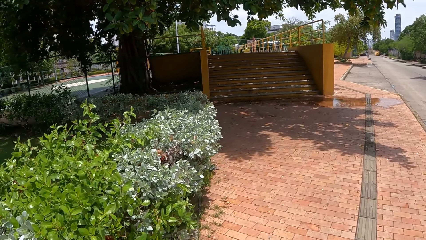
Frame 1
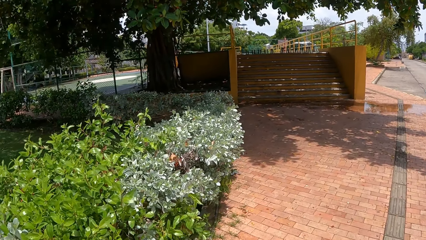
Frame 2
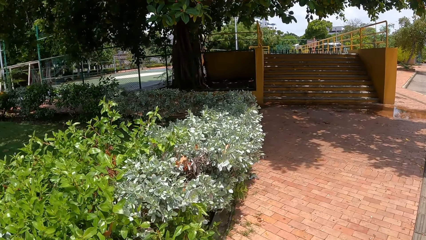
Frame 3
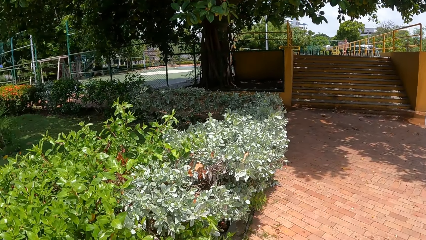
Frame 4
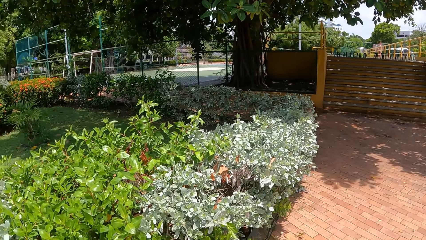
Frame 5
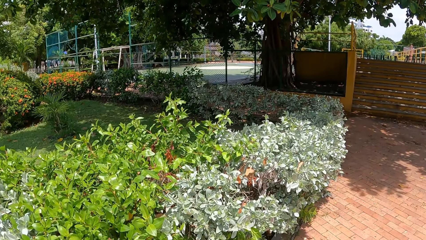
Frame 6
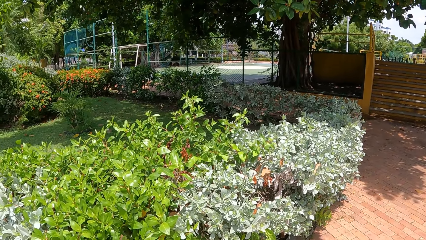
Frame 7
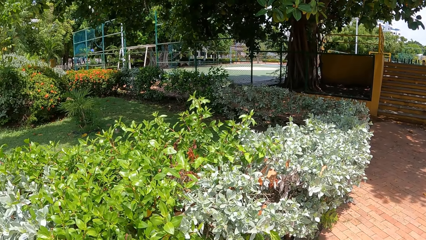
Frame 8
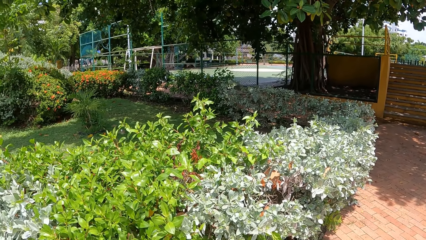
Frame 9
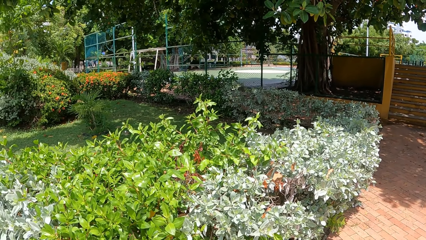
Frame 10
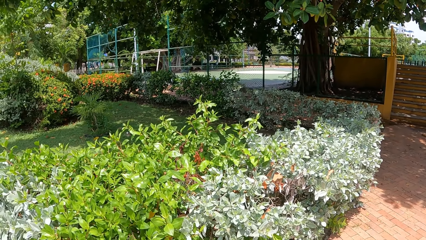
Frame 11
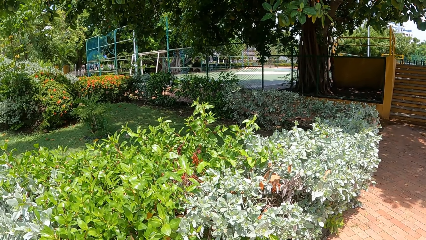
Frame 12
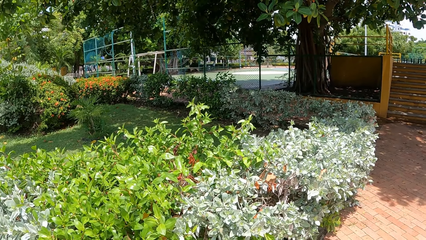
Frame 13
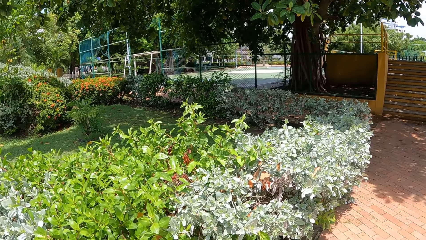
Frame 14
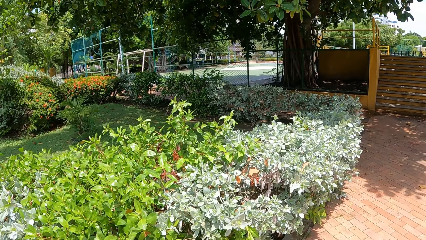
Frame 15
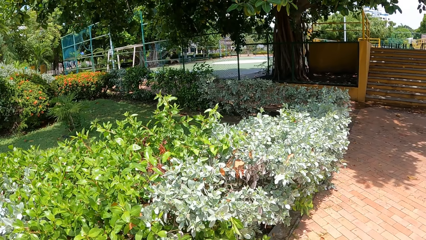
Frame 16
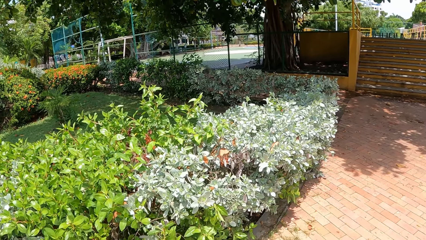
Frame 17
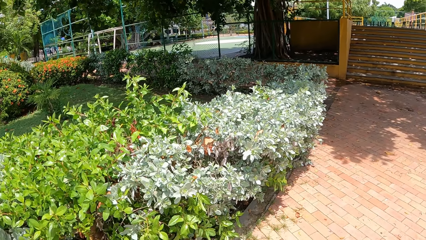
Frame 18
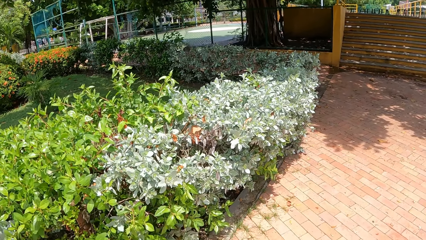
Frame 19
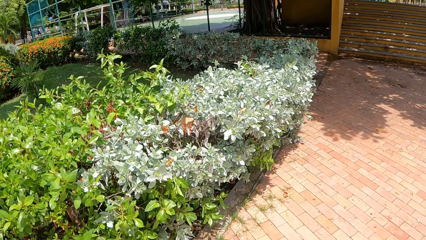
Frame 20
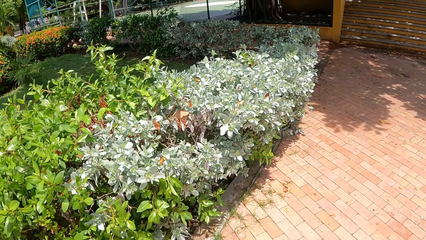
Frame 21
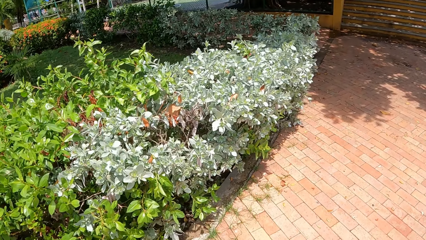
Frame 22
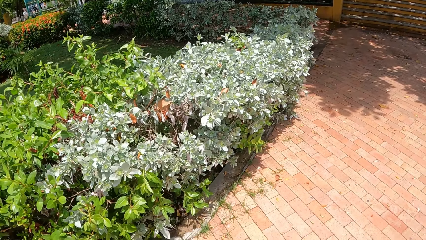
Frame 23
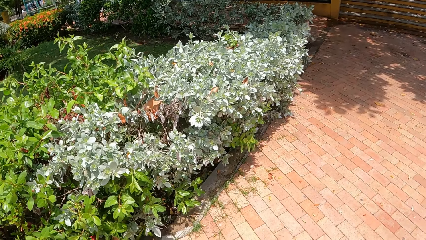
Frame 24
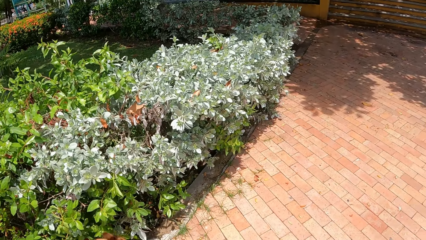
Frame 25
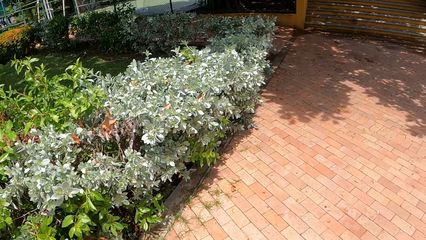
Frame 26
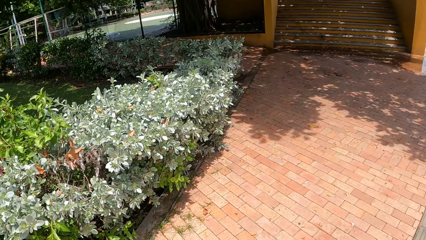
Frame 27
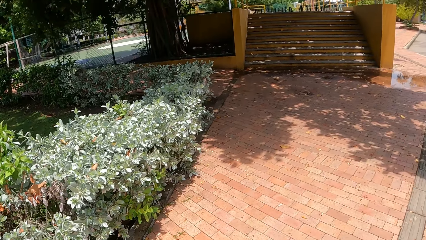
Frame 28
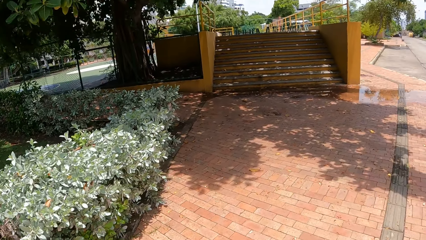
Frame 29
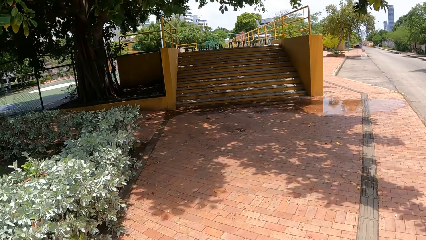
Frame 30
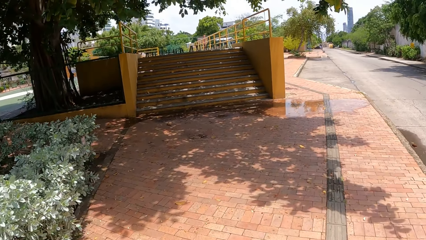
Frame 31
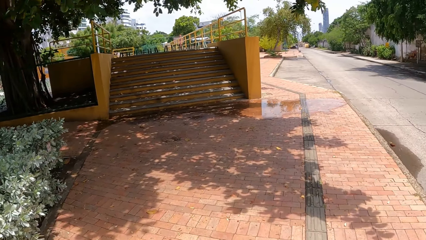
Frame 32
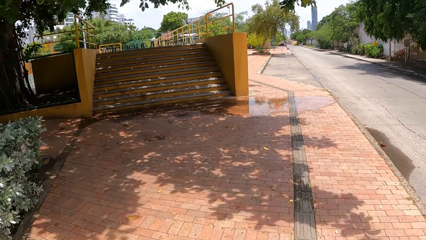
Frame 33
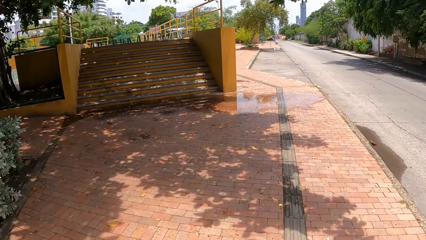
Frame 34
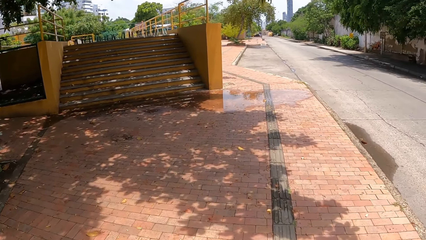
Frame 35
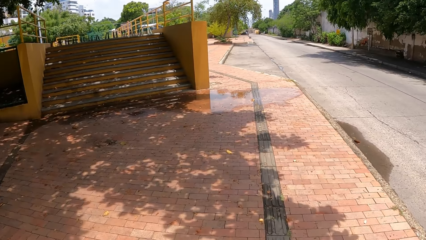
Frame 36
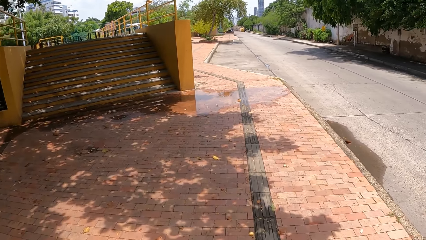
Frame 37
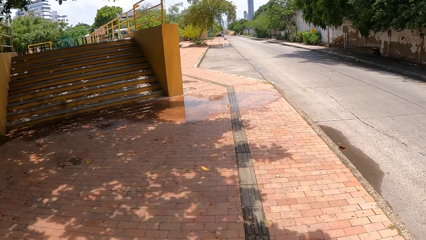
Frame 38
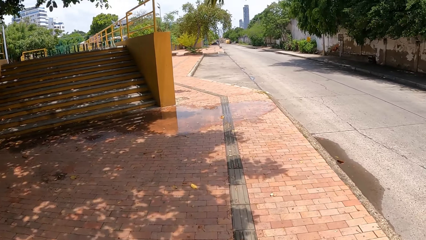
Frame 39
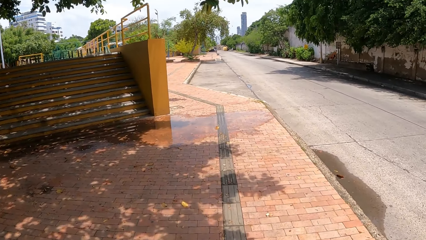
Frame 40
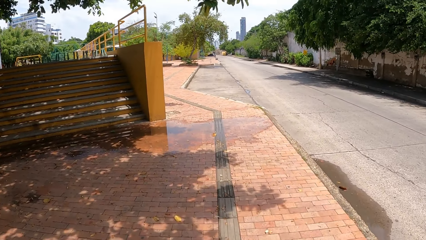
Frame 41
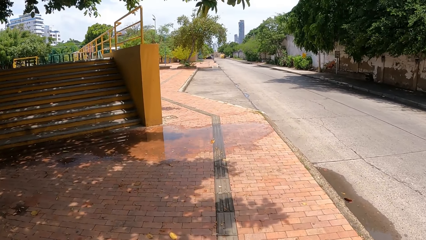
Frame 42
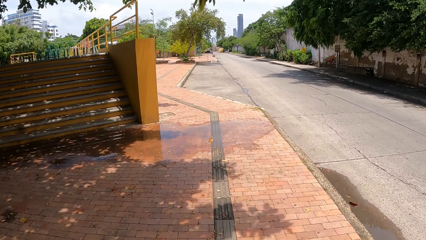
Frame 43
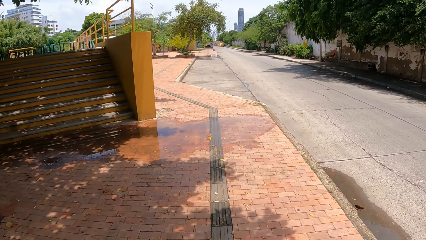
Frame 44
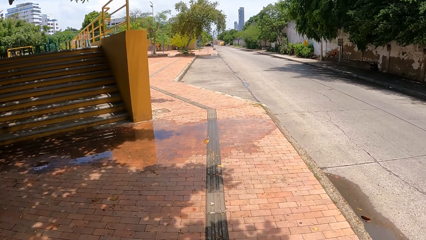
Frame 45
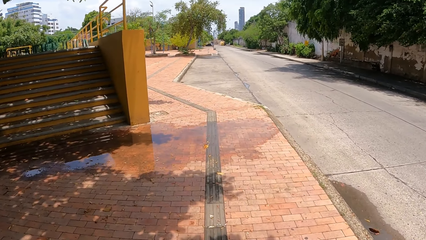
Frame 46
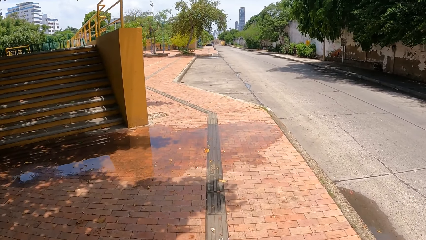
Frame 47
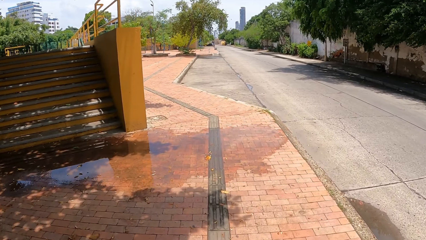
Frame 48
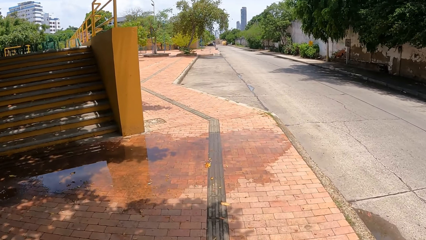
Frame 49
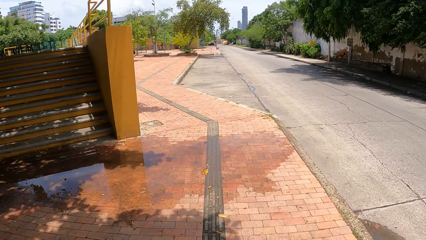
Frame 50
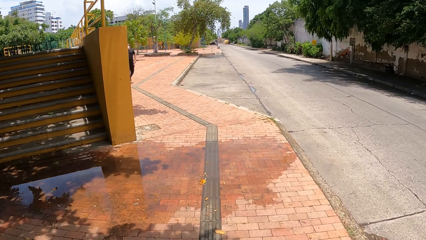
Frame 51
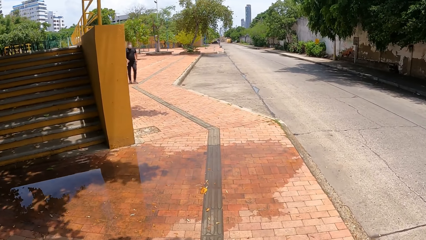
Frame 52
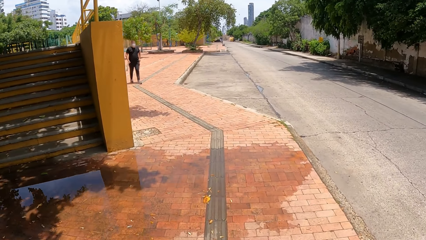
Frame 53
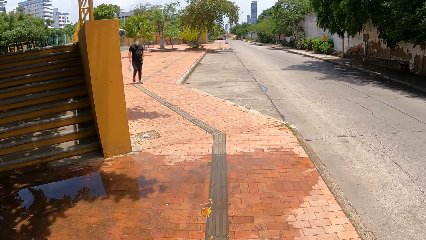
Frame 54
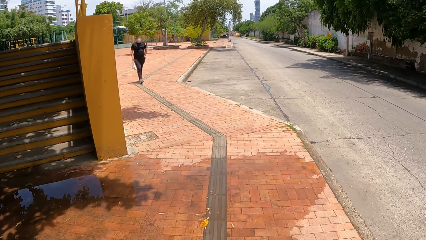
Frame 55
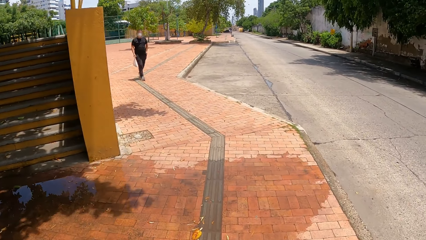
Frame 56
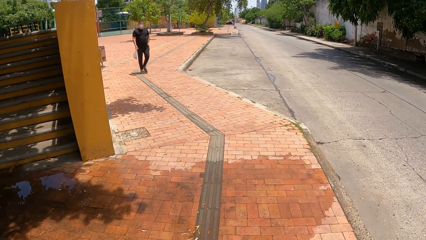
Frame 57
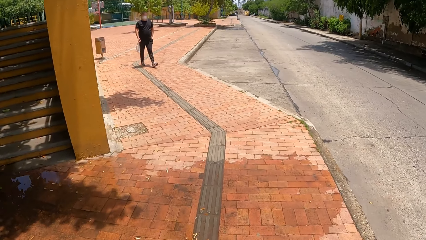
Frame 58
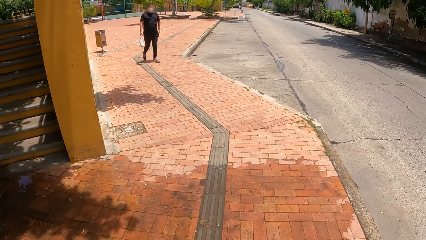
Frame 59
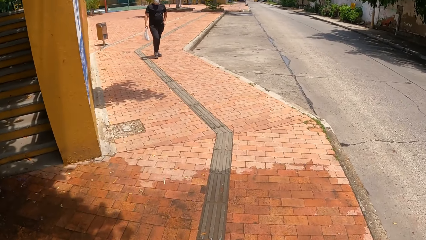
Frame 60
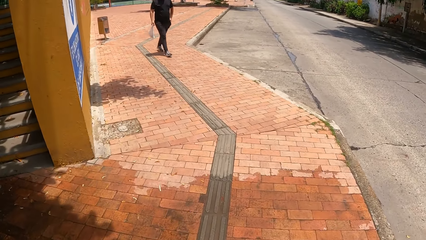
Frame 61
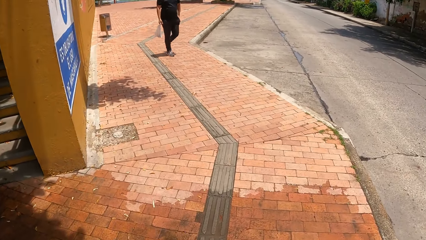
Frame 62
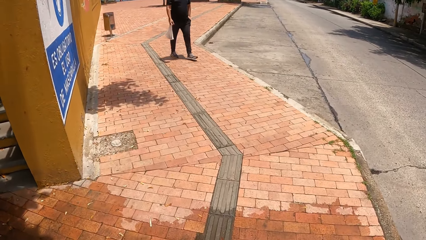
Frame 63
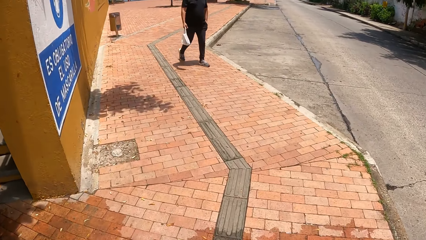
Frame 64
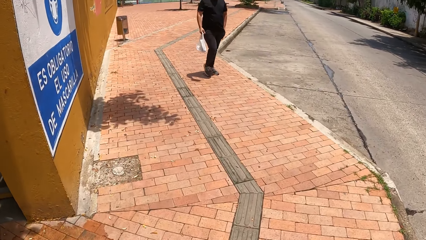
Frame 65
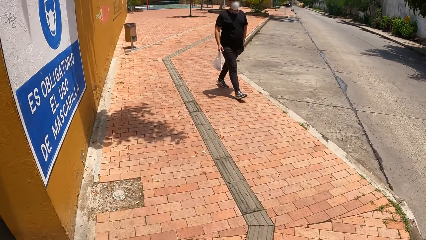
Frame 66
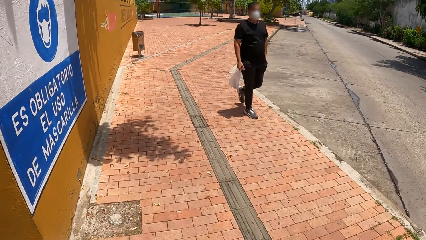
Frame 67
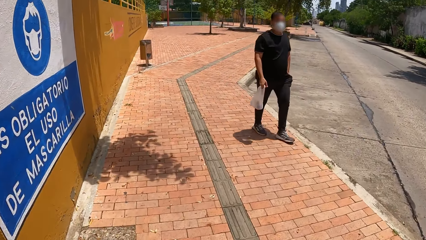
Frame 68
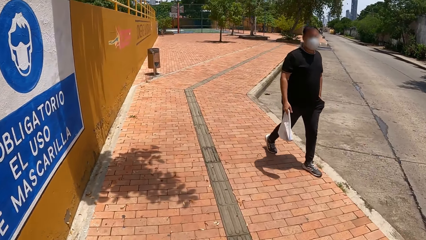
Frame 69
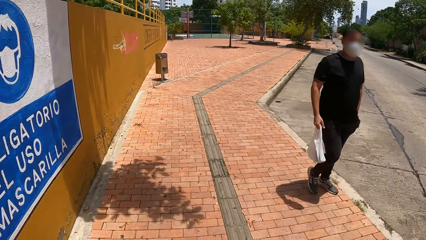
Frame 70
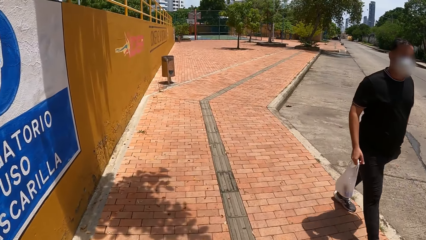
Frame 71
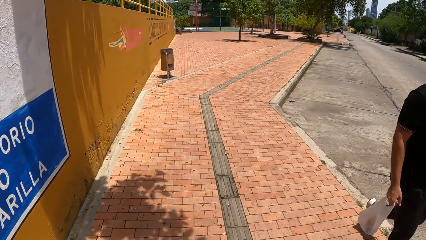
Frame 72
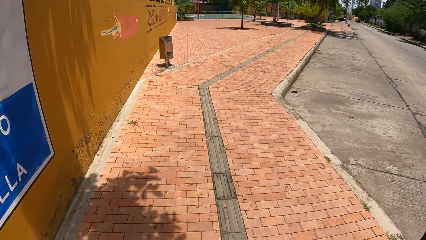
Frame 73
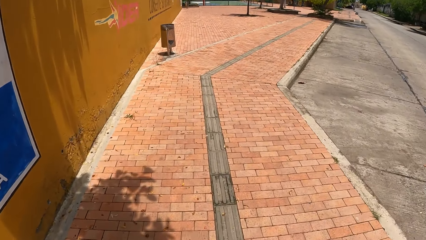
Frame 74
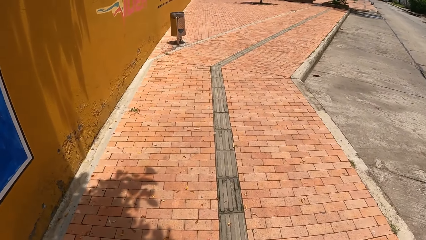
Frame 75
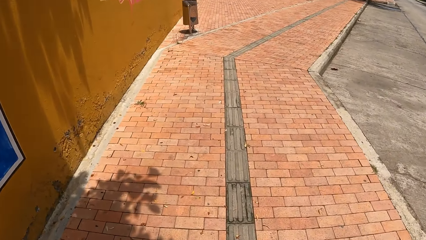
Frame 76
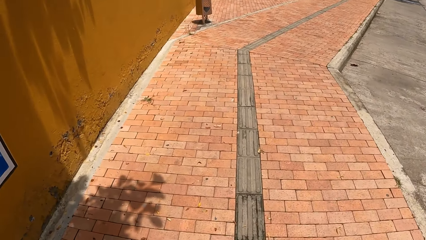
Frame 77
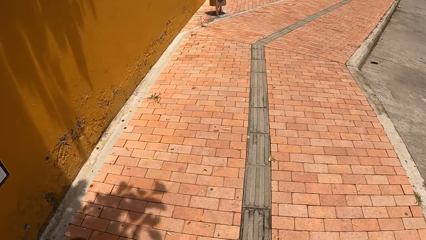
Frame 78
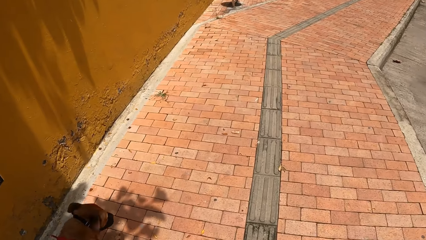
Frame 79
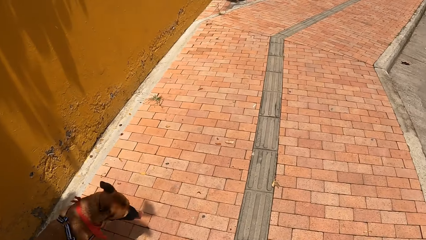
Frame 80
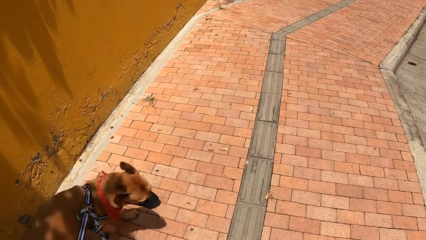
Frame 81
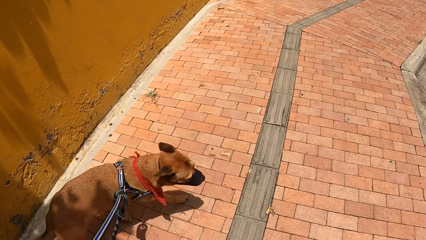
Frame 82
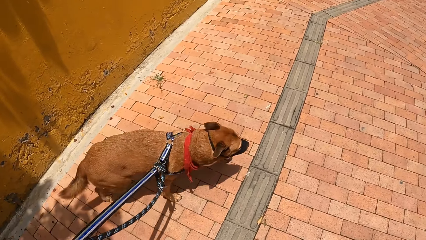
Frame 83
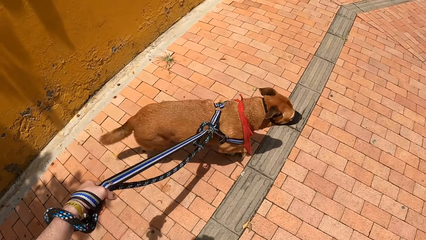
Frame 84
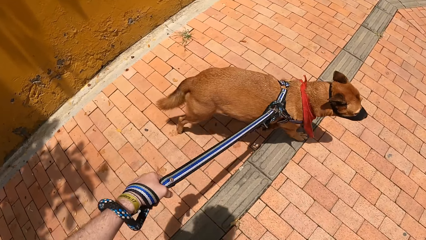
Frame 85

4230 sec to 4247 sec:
The camera wearer looks at the grass area. They walk on the pavement.
